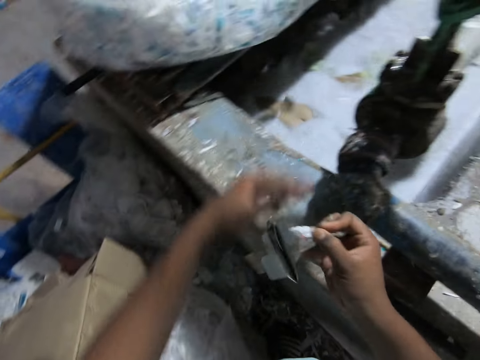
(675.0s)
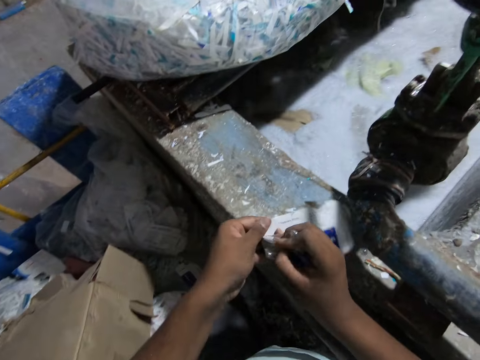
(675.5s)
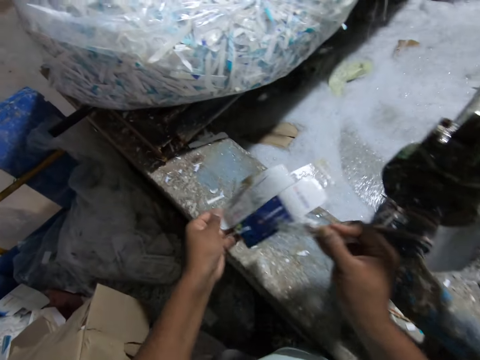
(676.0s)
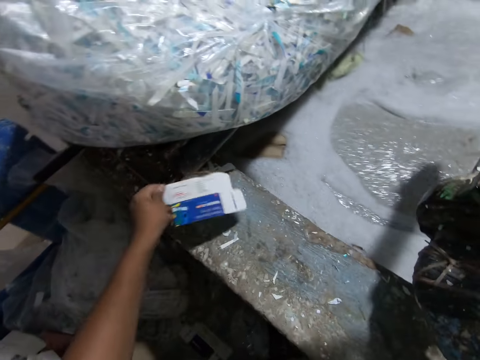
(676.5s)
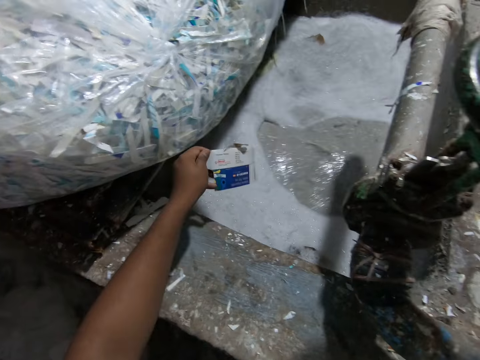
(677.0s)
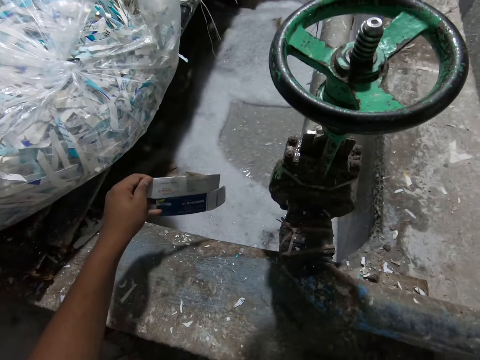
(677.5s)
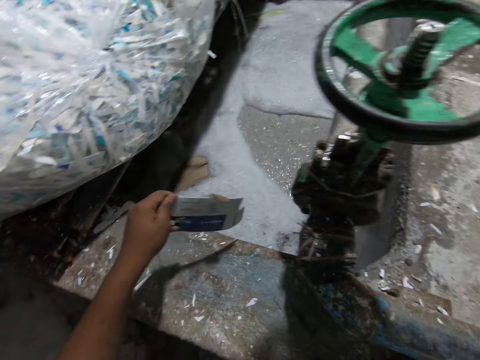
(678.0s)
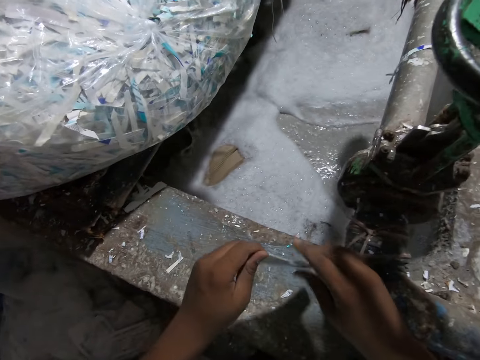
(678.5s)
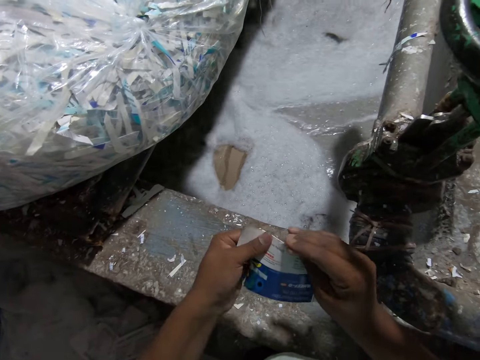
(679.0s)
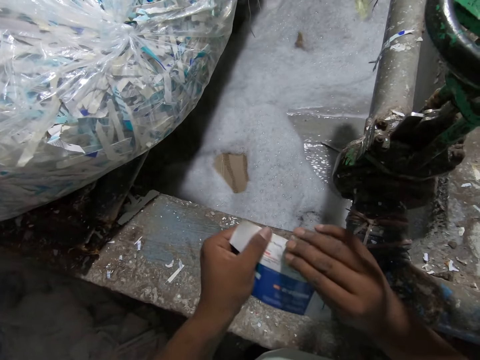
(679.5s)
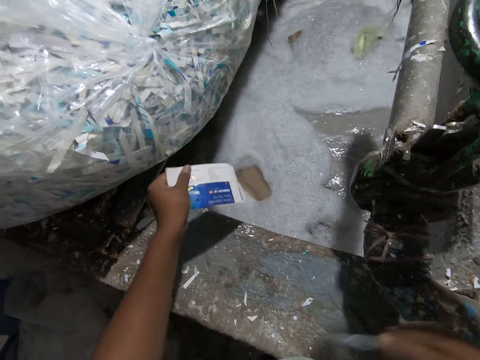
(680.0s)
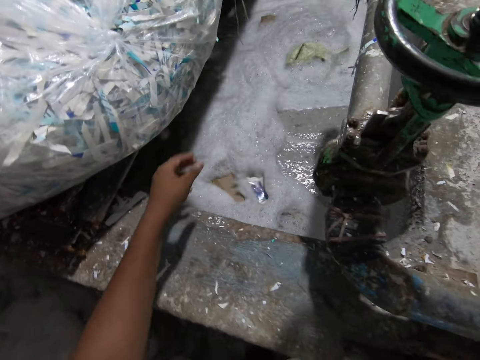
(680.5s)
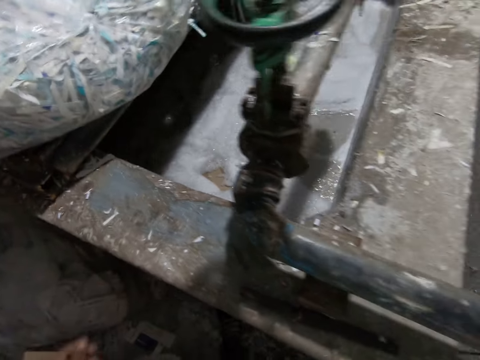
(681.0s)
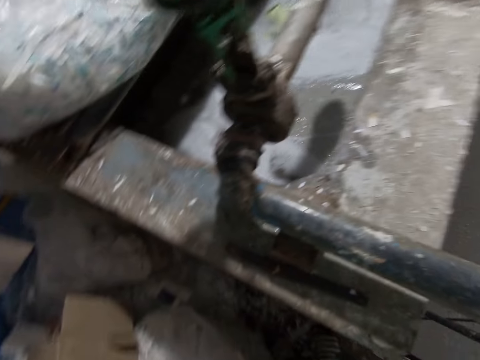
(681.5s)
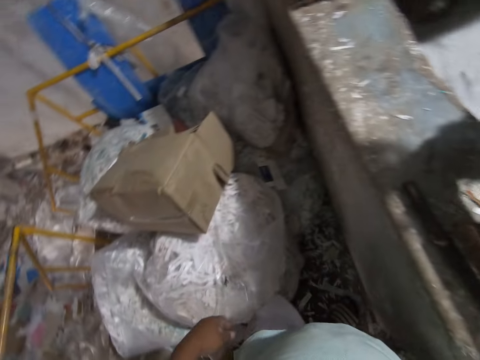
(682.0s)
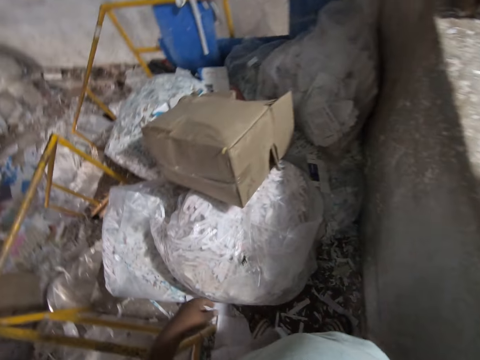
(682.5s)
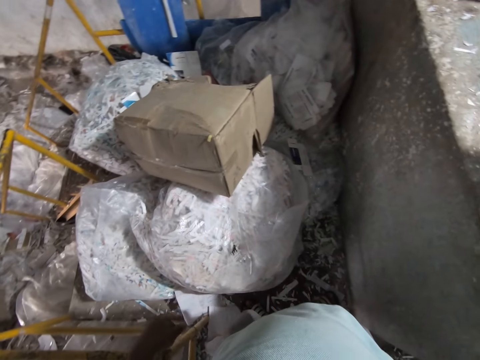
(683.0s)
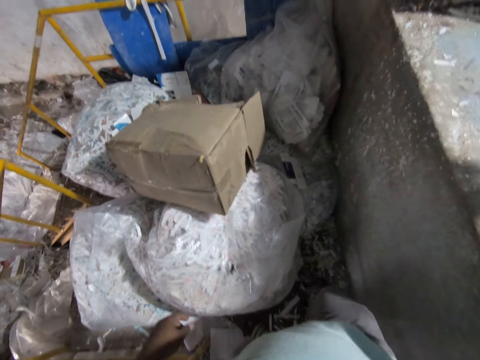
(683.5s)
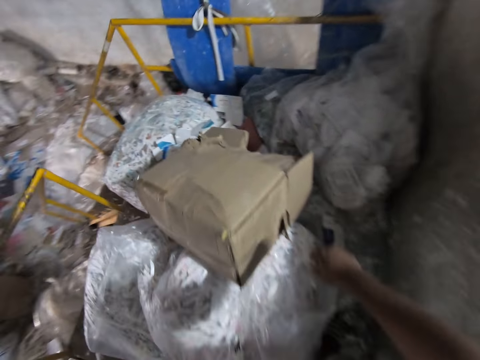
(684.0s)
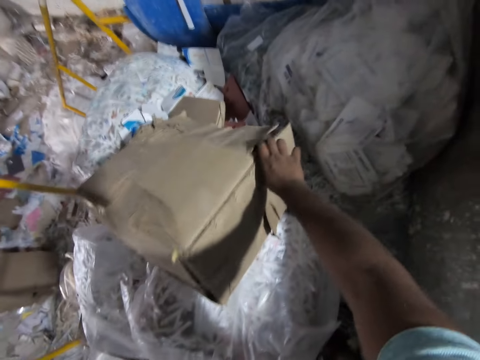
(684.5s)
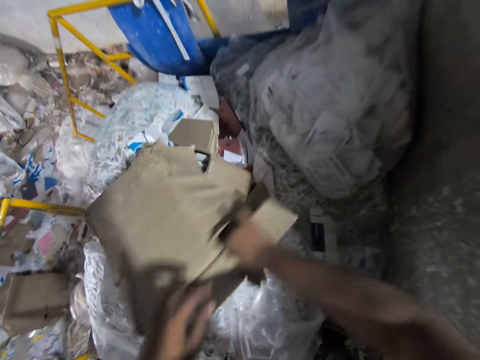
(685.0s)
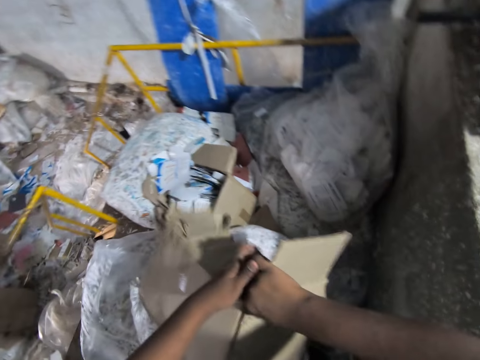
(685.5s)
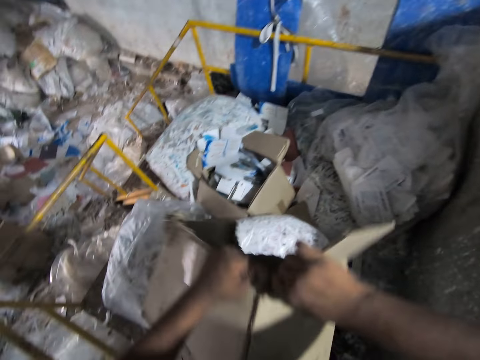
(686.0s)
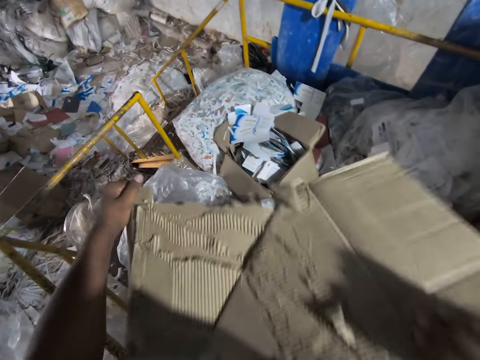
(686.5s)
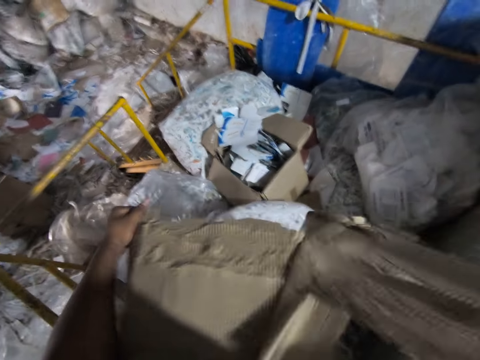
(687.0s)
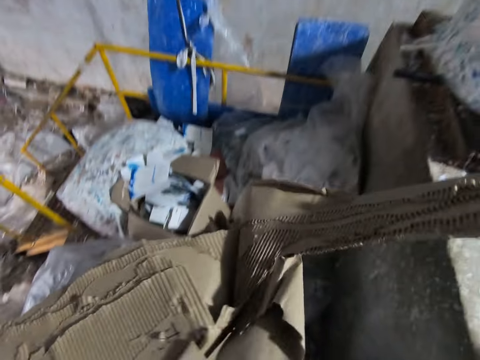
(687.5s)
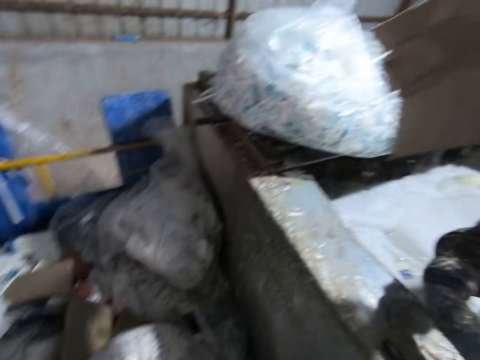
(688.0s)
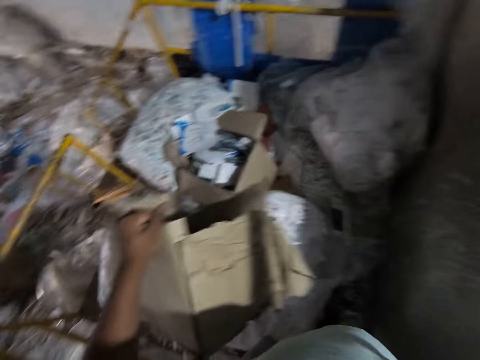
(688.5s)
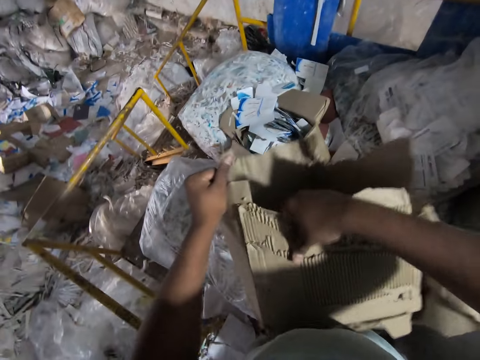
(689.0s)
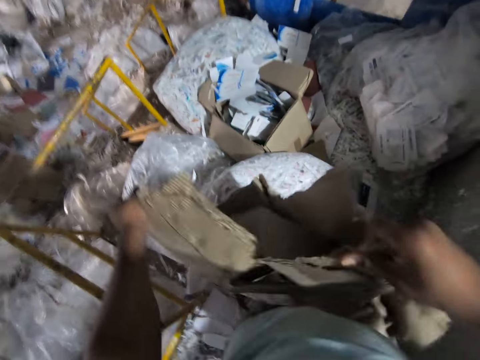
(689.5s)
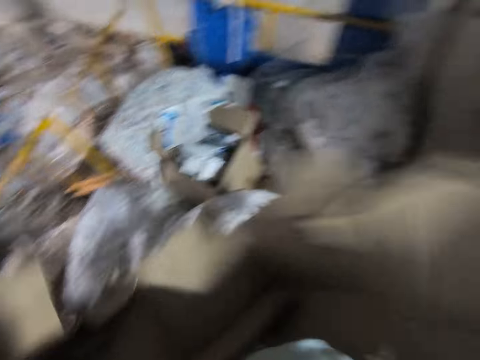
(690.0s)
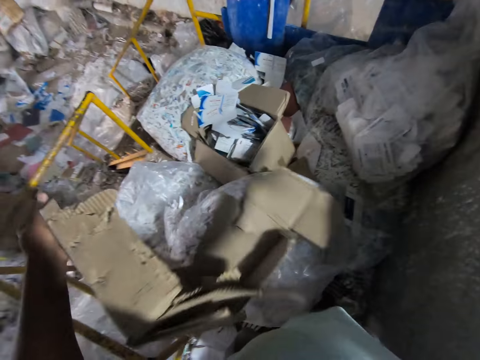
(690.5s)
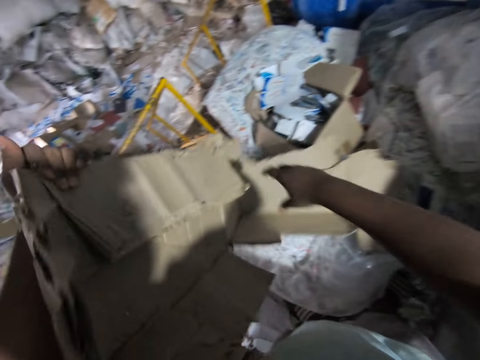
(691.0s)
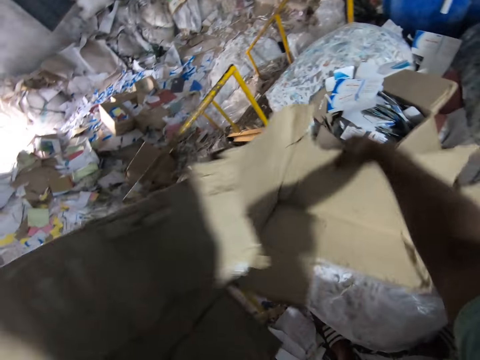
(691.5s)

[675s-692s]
The camera wearer throws the paper in his left hand into the paper beater machine. He tears the sellotape off the paper with his right hand. He holds the paper in his left hand. He tears the sellotape off the paper with his right hand. He drops the paper in his left hand into the paper beater machine. He picks up the carton with his right hand to his left hand. He tears the carton into pieces with his right hand. He tears the carton with his right hand again.

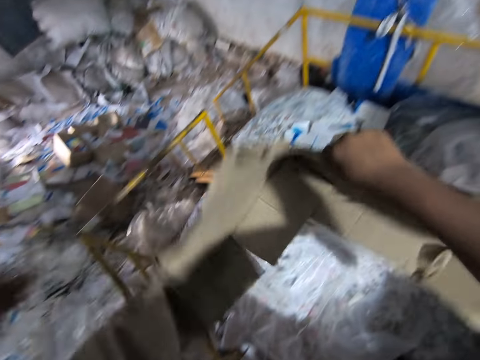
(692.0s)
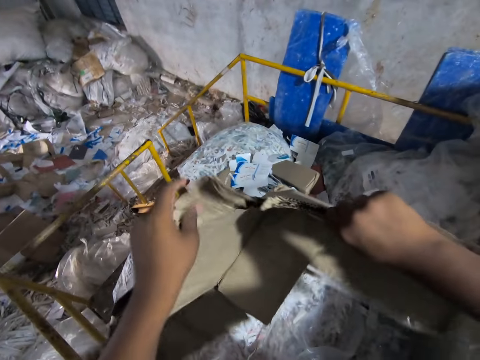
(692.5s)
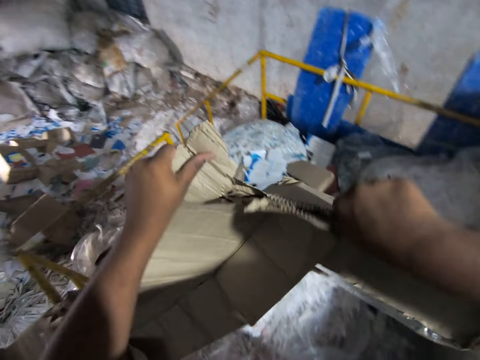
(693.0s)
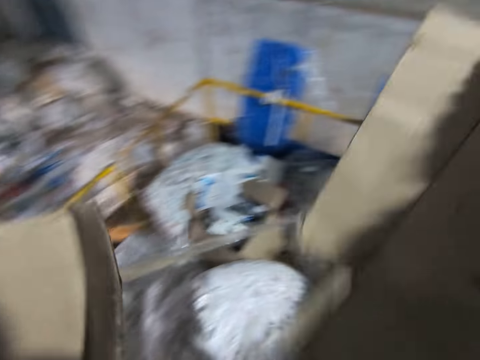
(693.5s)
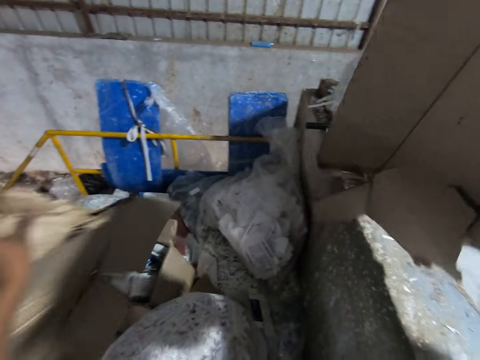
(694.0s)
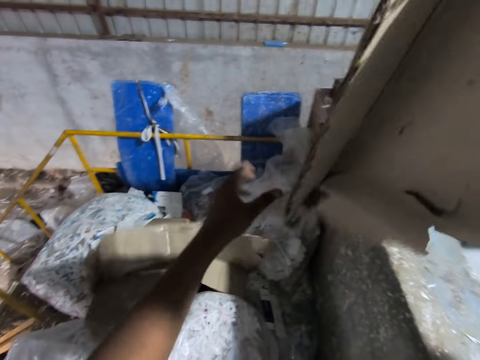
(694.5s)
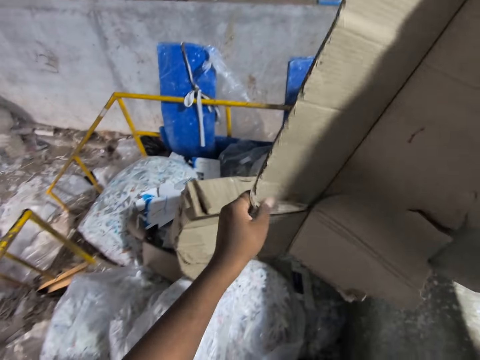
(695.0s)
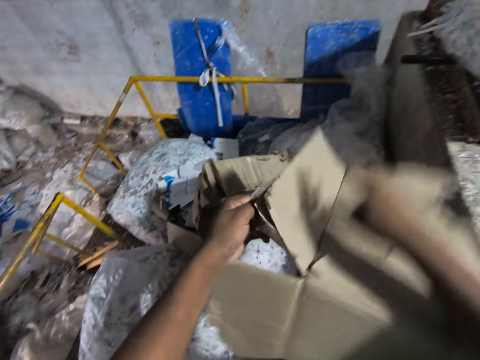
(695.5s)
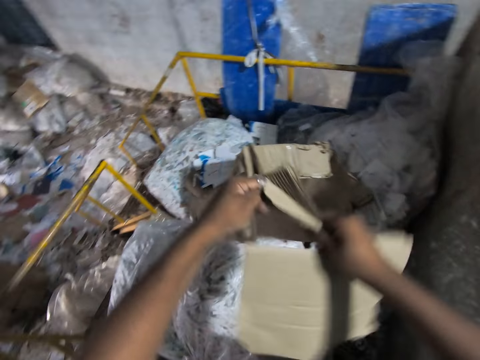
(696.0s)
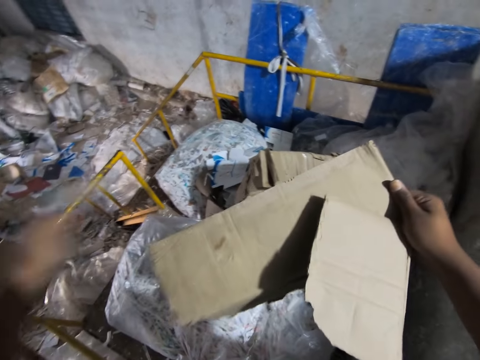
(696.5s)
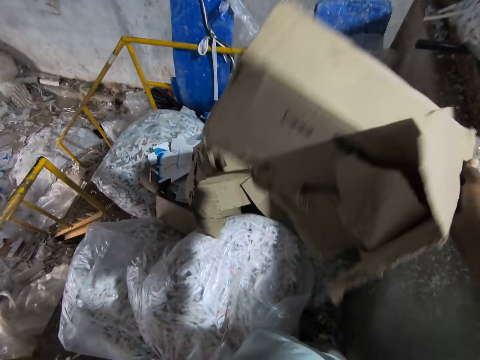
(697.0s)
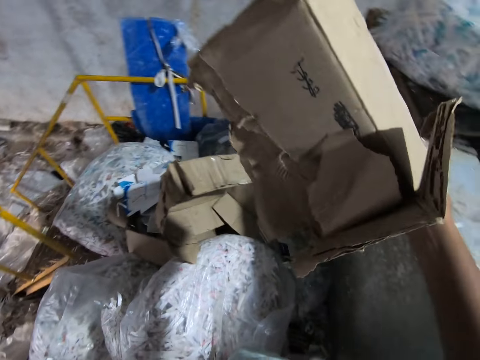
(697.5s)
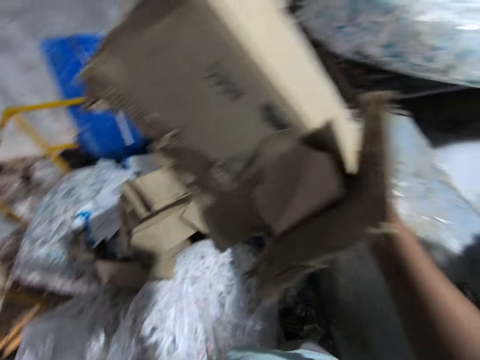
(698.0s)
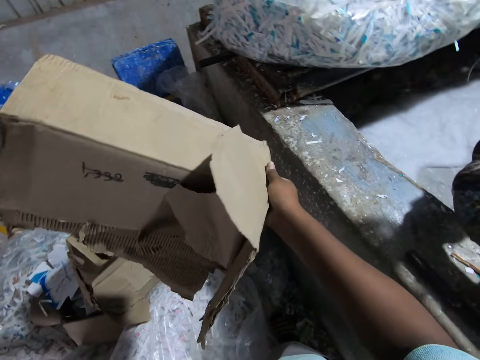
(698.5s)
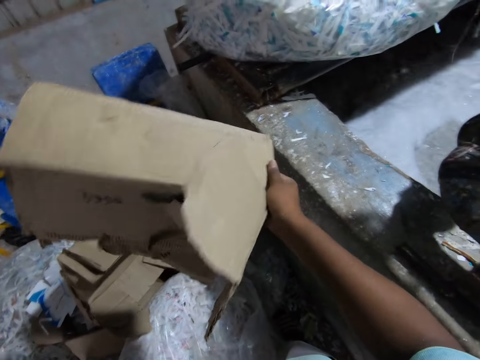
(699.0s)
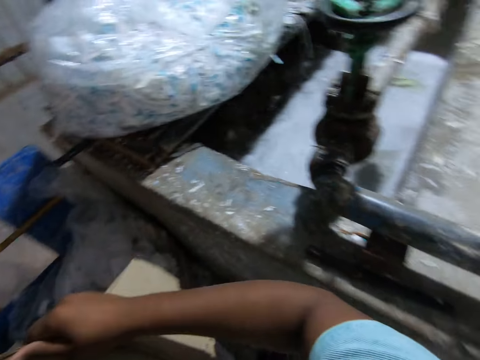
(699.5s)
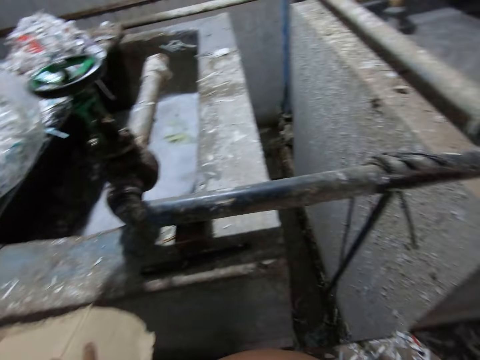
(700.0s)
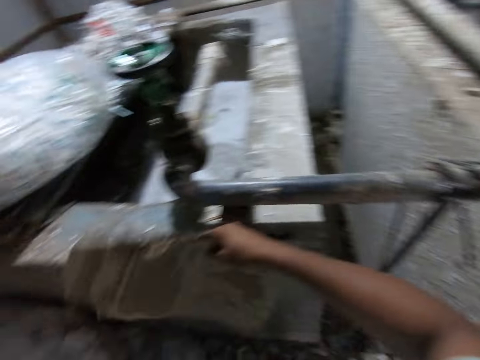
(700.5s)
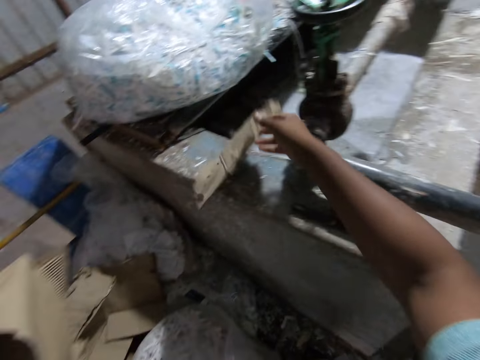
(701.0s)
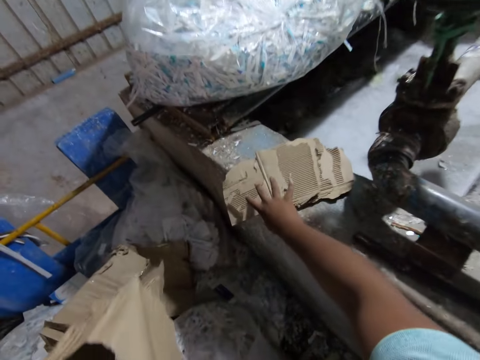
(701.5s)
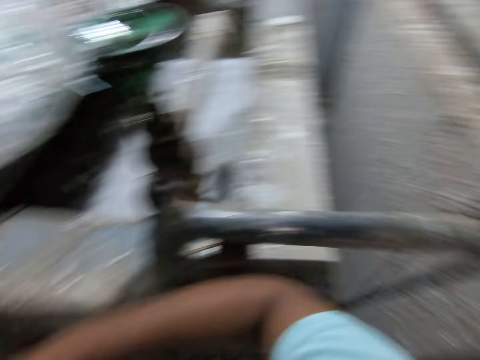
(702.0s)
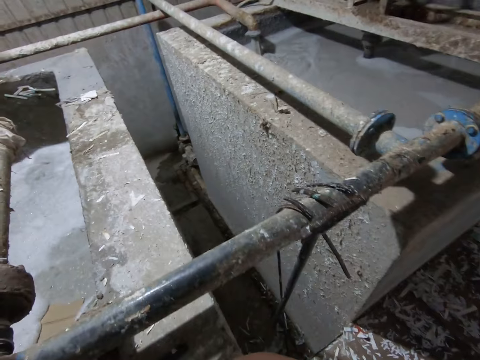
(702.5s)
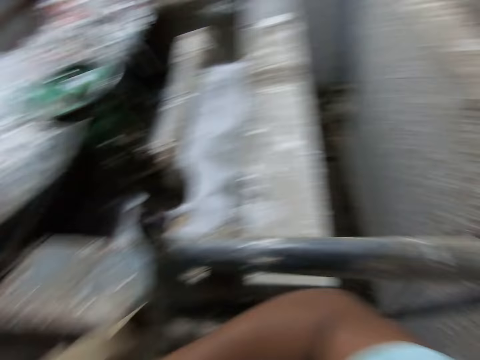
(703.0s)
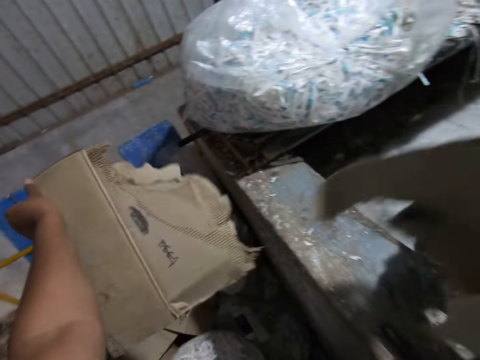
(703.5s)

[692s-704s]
The camera wearer tears the carton with his right hand. He drops the carton in his left hand on the floor. He removes sellotape on the carton in his right hand with his left hand. He tears the carton with his right hand. He throws the carton in his right hand into the paper beater machine. He tears the carton with his right hand.
